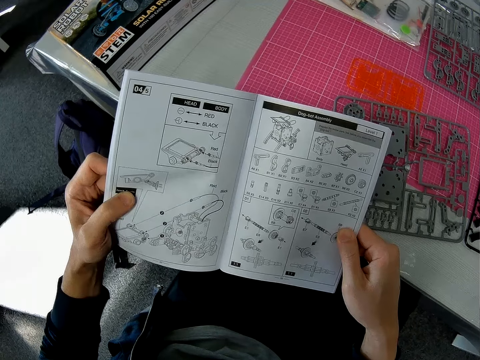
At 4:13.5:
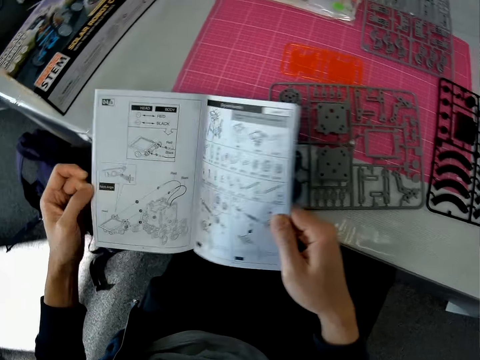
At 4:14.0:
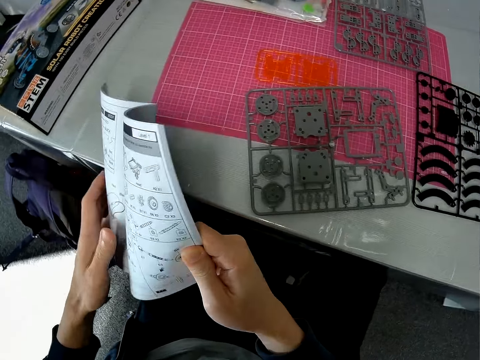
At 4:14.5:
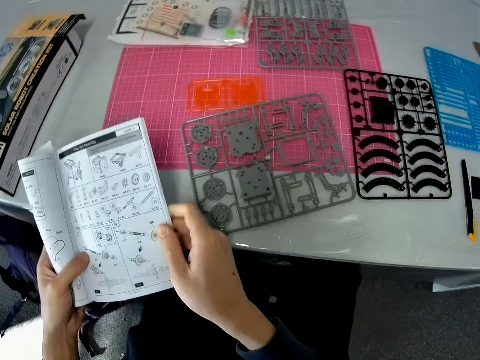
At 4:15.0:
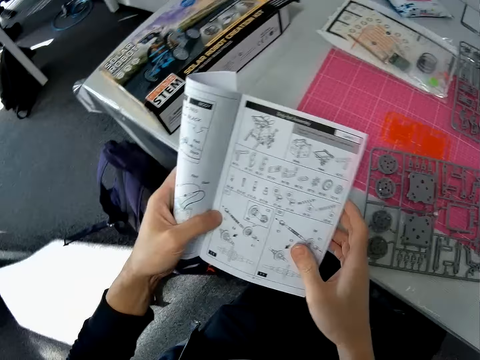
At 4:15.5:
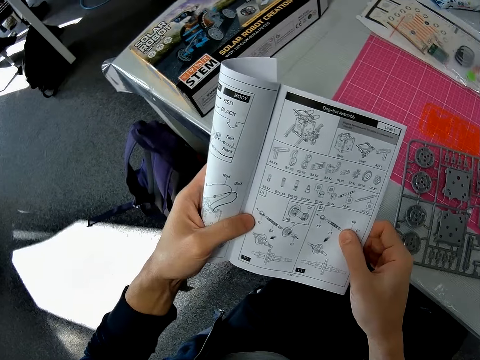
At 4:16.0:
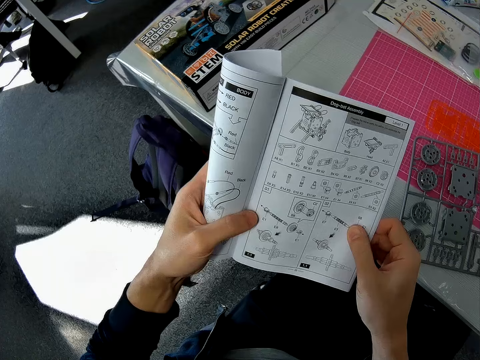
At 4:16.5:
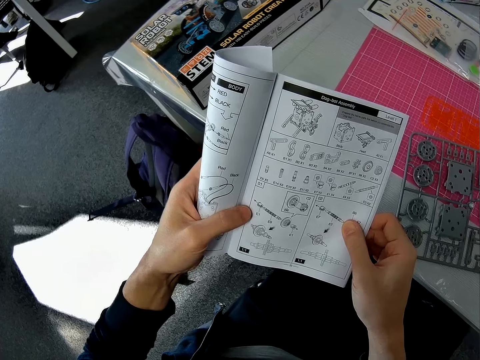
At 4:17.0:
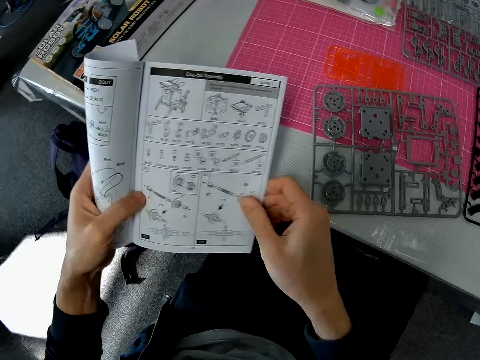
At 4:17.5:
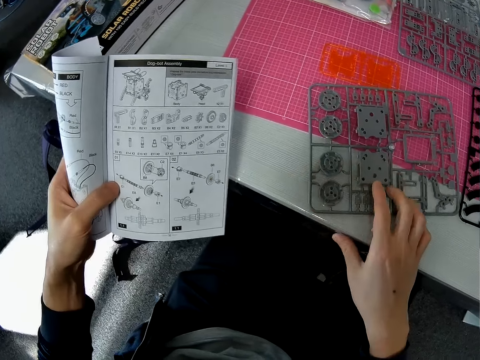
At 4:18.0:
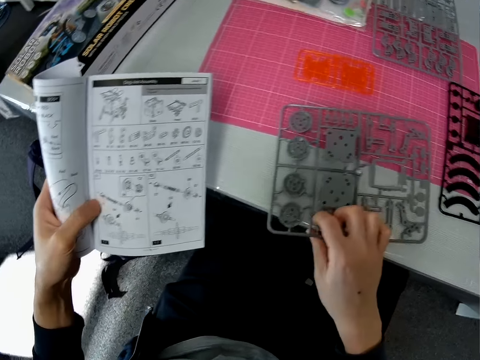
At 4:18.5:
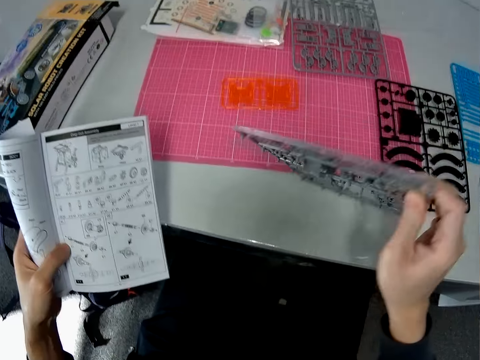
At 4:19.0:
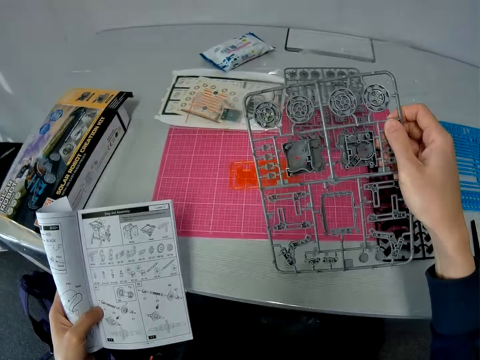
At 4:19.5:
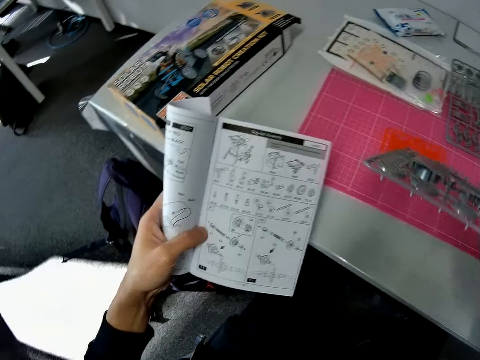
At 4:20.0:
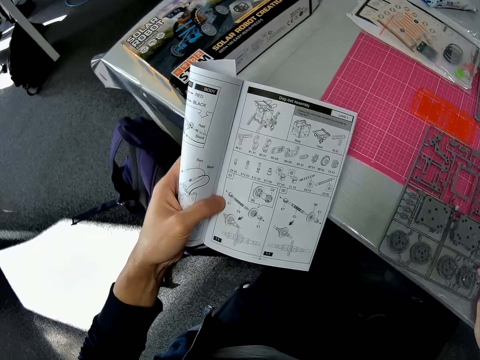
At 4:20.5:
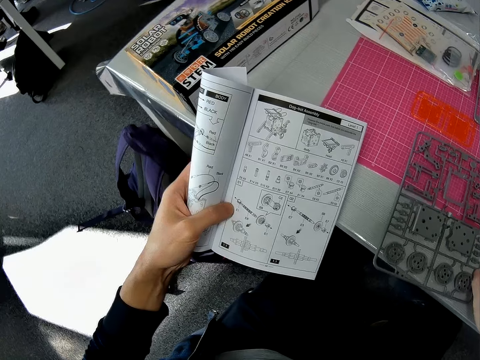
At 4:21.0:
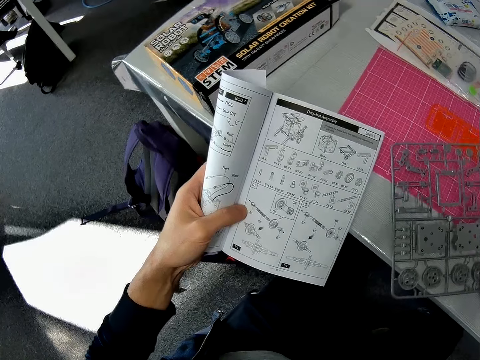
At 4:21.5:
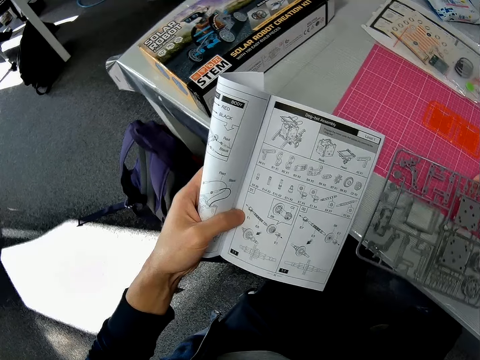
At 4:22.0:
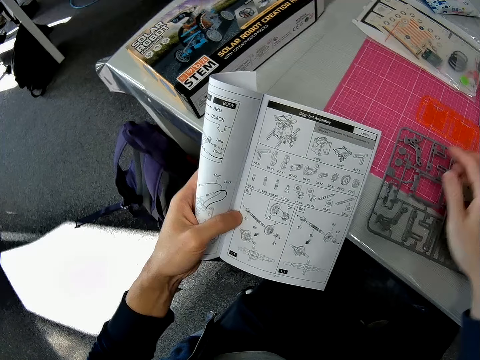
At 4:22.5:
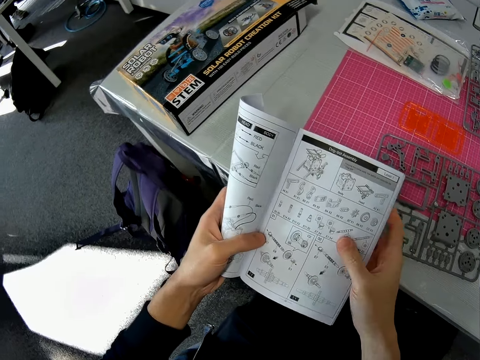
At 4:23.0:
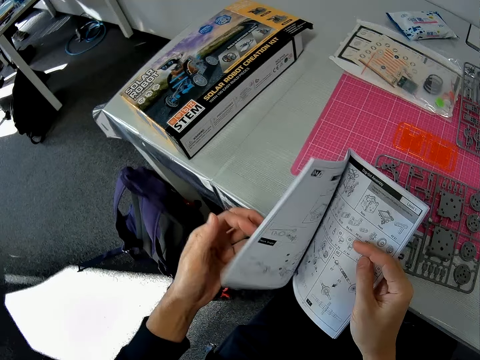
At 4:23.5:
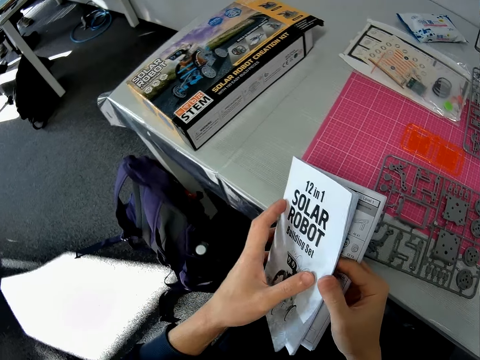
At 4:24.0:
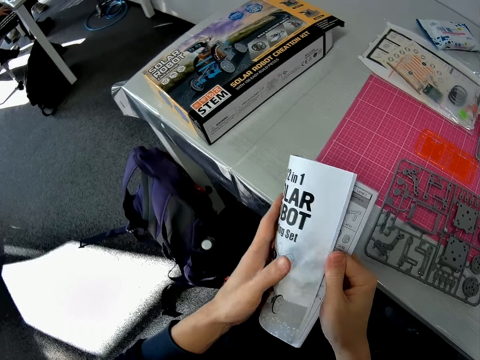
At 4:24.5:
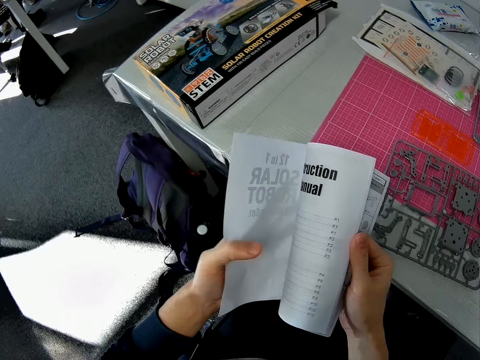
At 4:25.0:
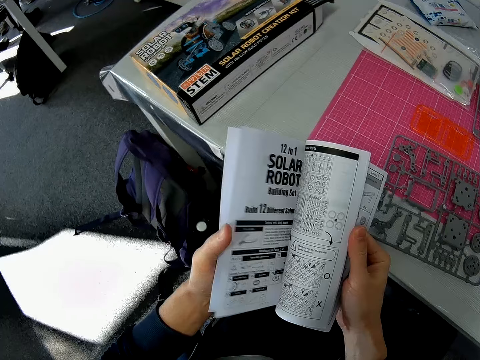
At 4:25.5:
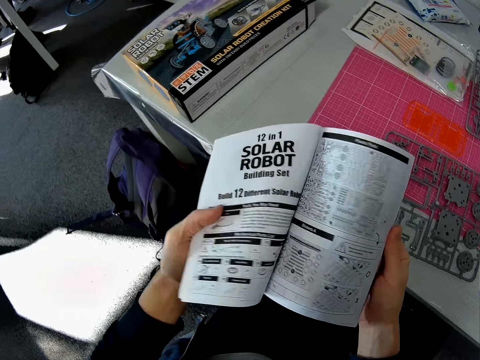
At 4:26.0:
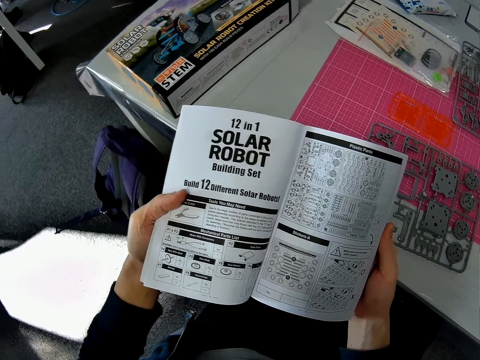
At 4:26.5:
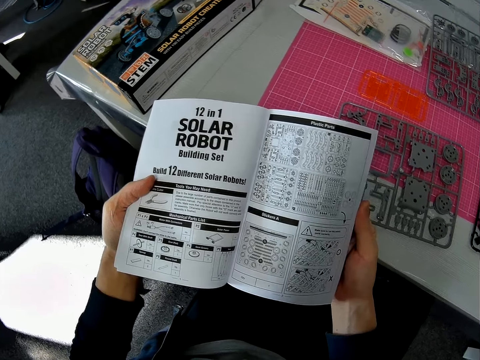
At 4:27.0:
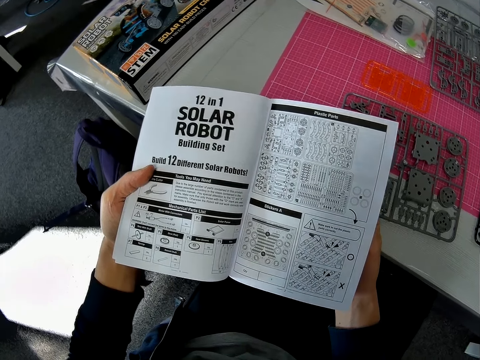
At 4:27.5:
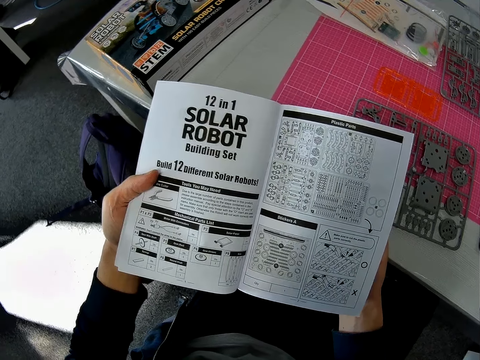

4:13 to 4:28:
The camera wearer folds the instruction manual. They pick up the sheet on the cutting sheet. They place the sheet on the cutting sheet. They pick the grey cover. They turn around the sheet on the cutting sheet. They close the instruction manual. They open the instruction manual. They peruse the manual.

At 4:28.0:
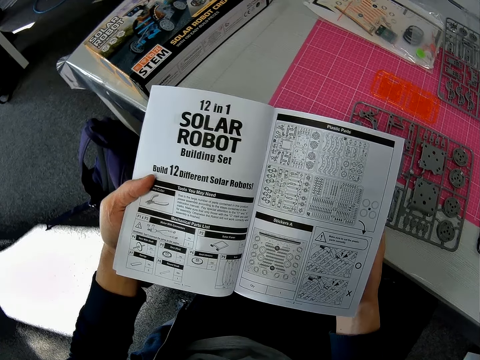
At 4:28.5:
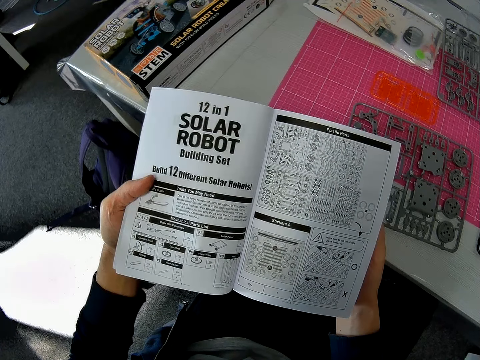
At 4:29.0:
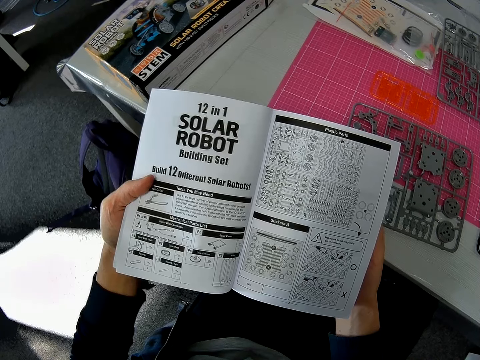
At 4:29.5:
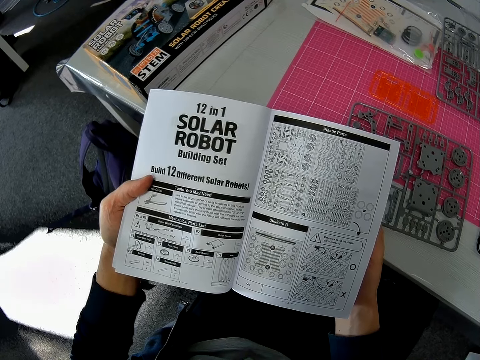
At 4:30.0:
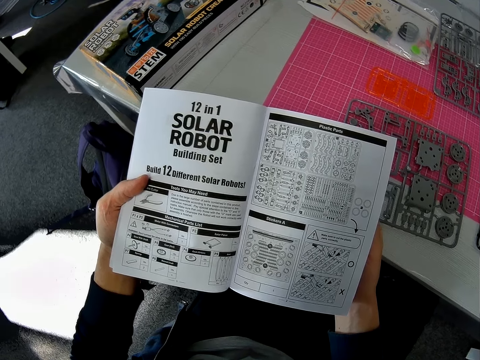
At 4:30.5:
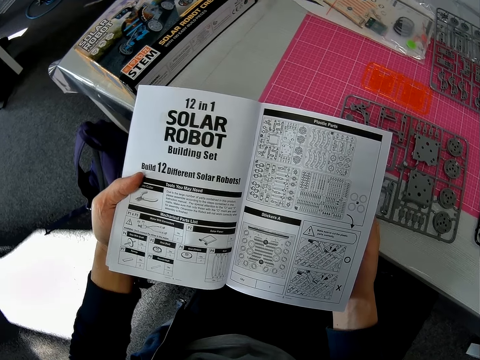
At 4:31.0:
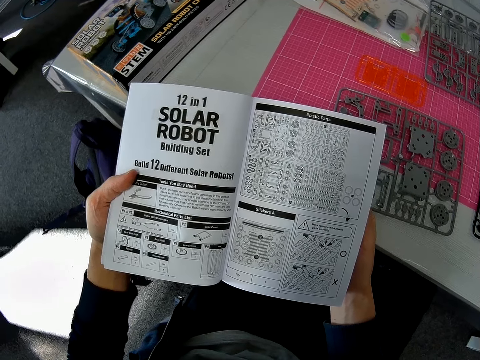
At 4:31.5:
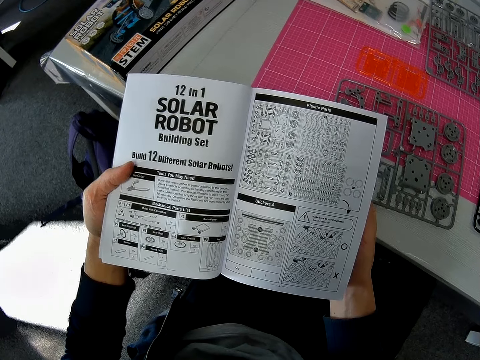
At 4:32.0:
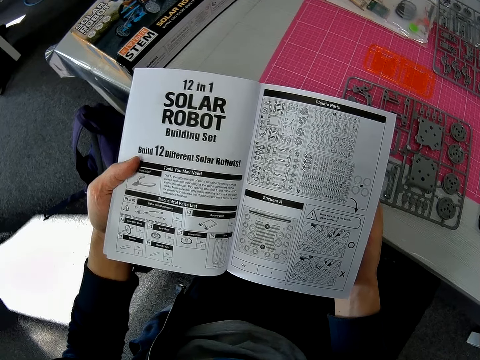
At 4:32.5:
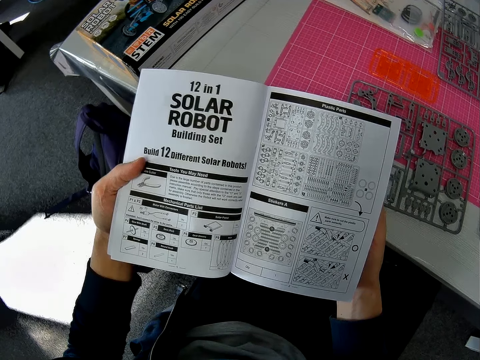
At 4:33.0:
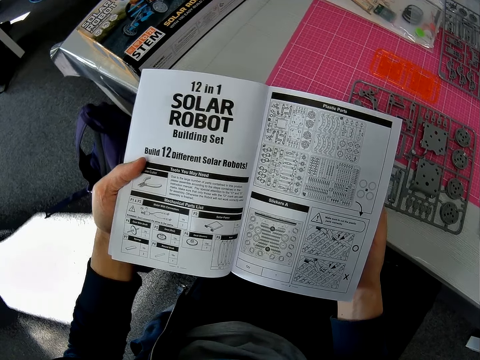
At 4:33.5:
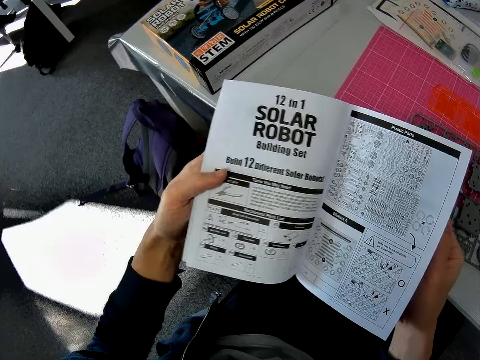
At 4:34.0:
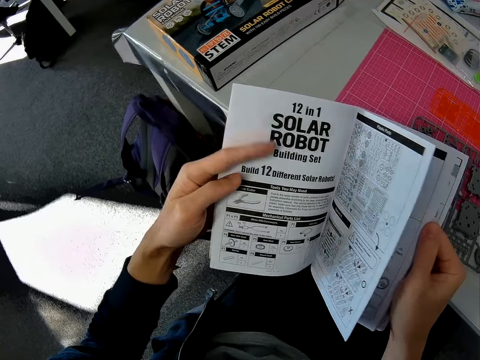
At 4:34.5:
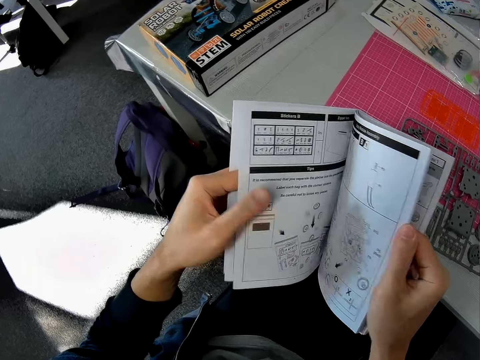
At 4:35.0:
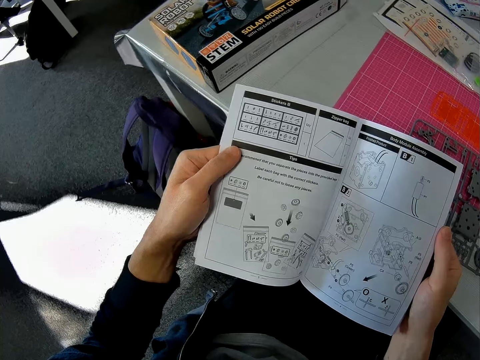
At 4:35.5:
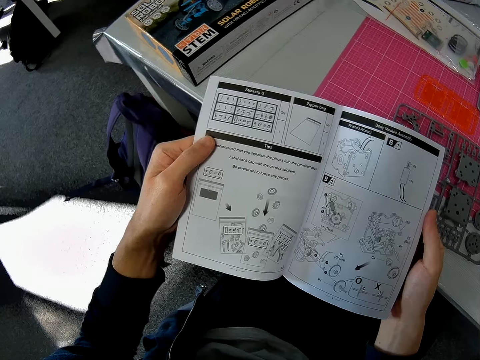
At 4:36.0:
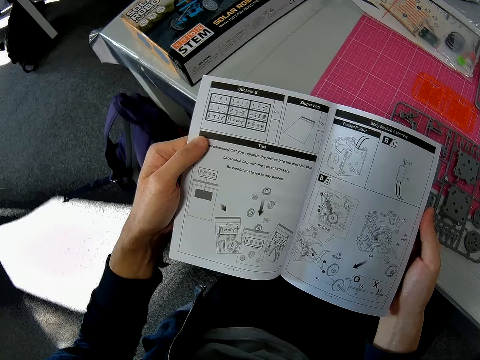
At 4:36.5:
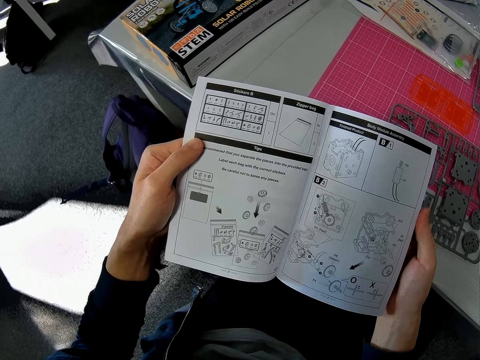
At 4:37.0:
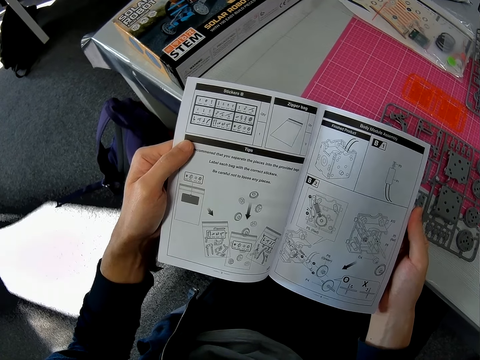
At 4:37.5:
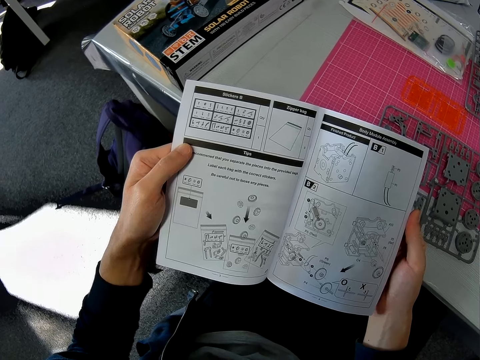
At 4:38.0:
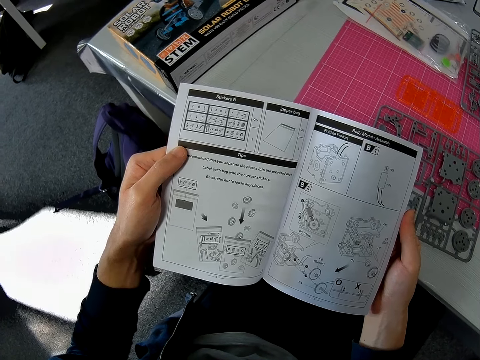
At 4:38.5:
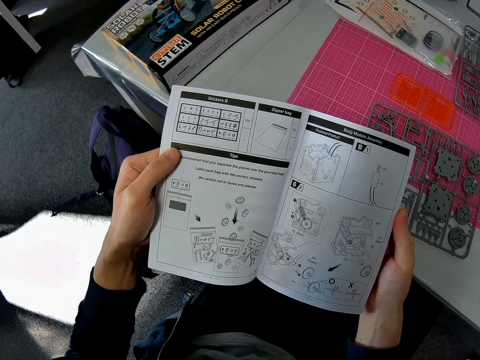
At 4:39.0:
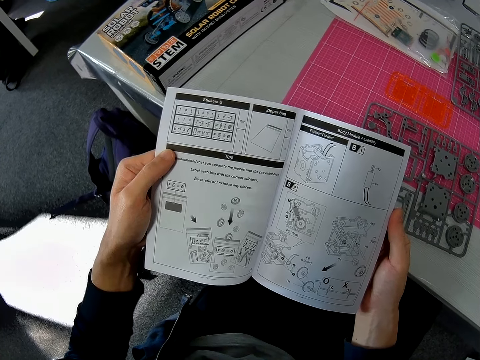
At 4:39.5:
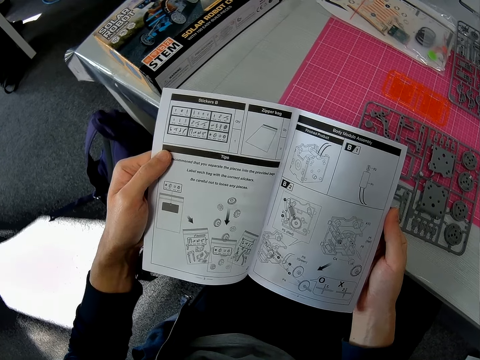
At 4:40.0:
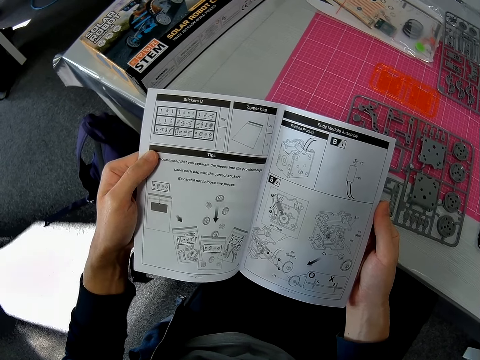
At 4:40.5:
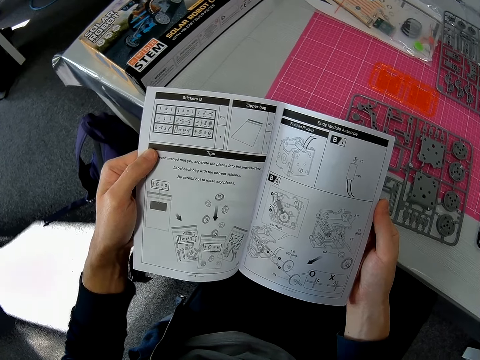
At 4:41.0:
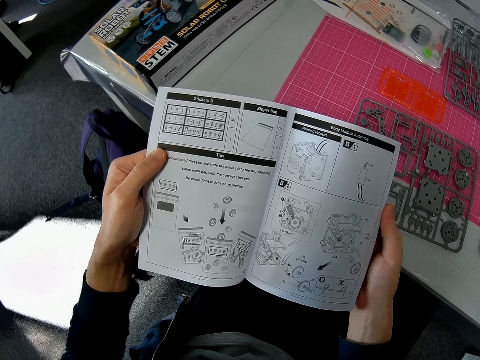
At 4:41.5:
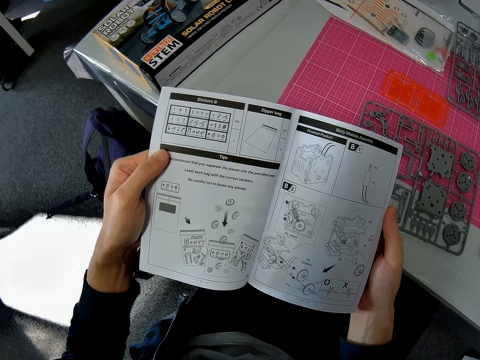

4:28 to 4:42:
The camera wearer reads the manual. They turn another page of the manual. They peruse the manual. They read the manual.
